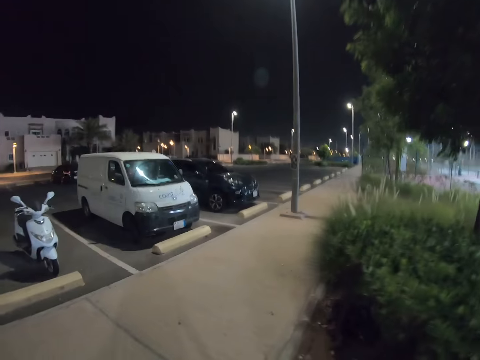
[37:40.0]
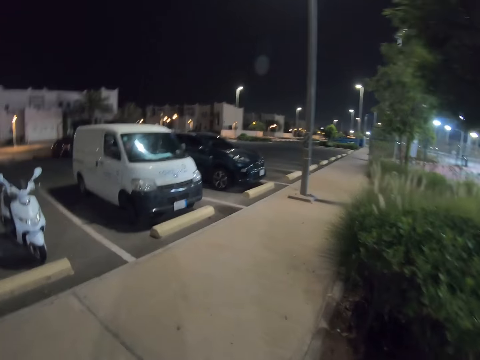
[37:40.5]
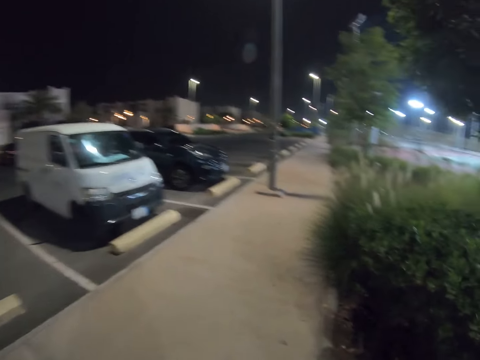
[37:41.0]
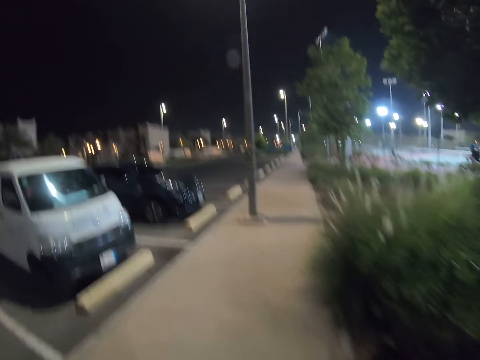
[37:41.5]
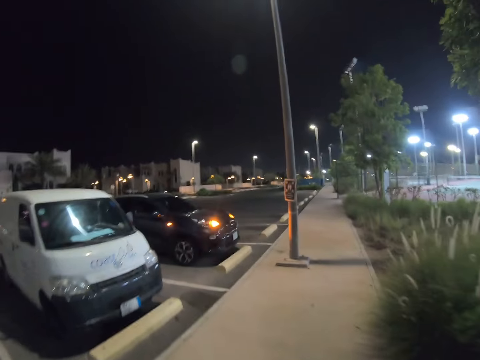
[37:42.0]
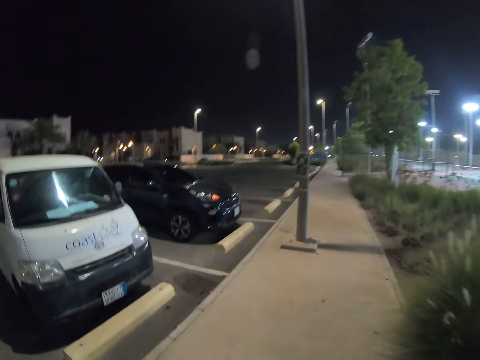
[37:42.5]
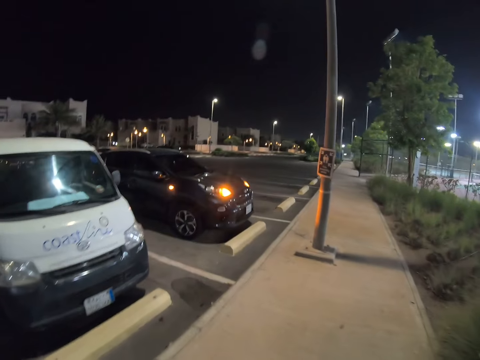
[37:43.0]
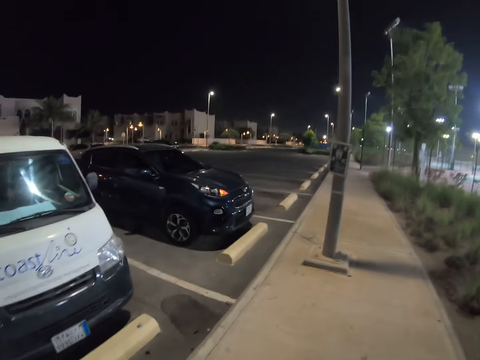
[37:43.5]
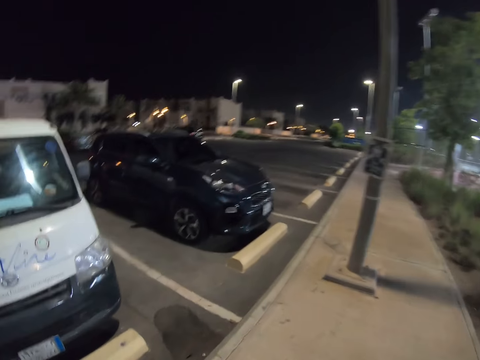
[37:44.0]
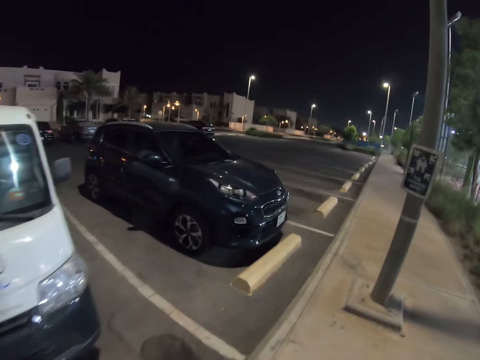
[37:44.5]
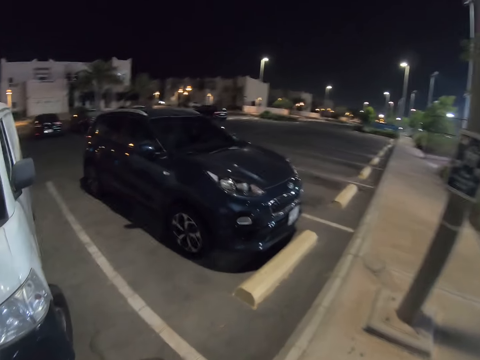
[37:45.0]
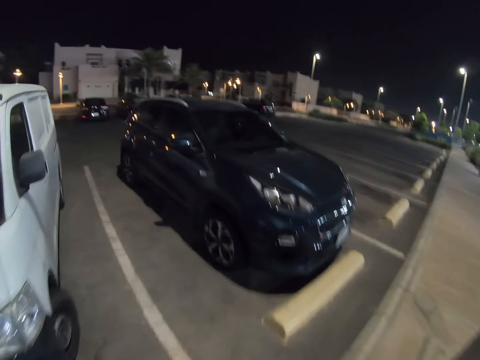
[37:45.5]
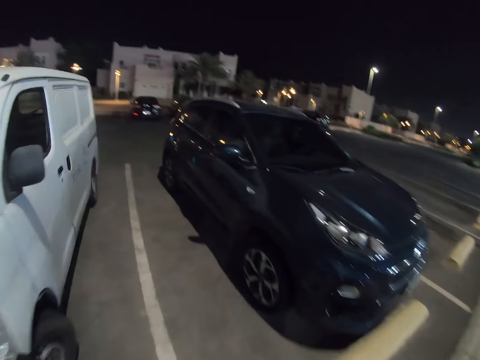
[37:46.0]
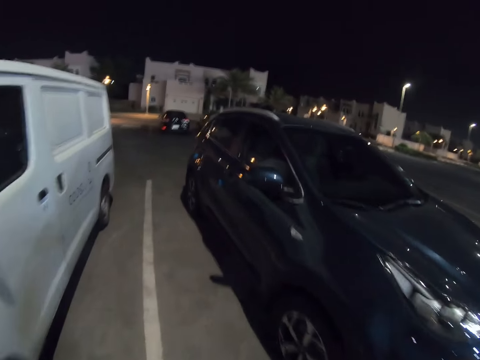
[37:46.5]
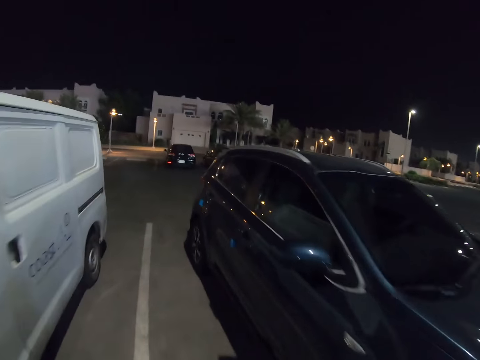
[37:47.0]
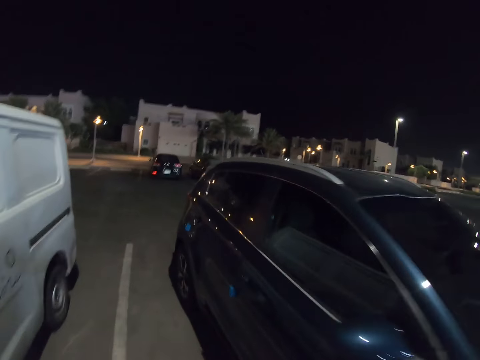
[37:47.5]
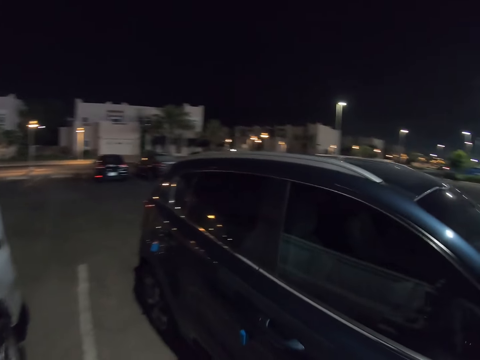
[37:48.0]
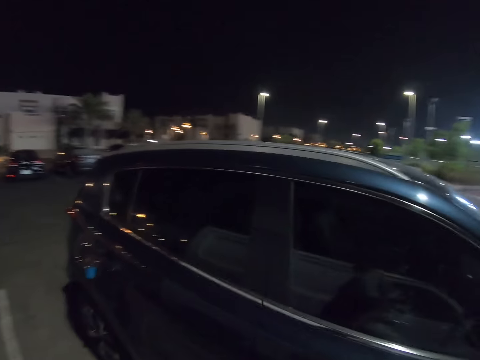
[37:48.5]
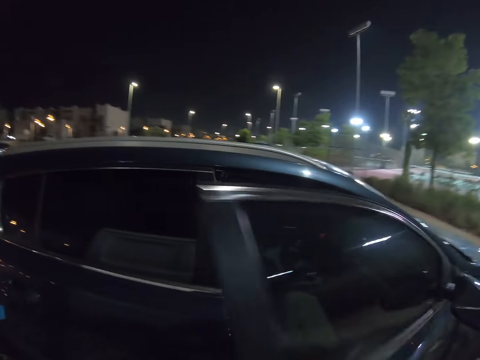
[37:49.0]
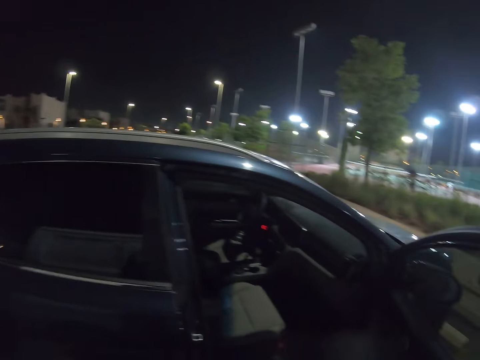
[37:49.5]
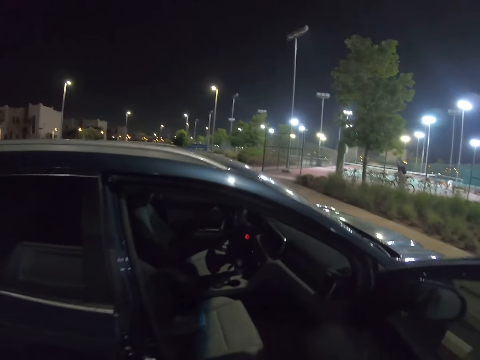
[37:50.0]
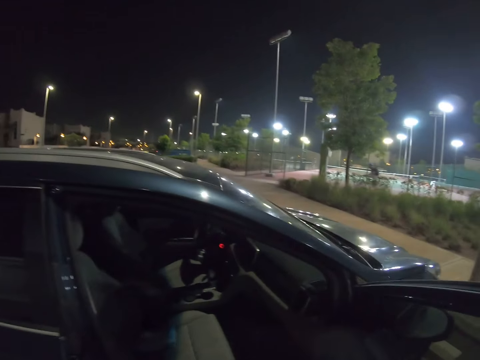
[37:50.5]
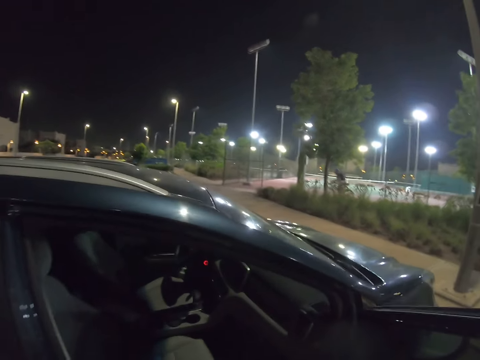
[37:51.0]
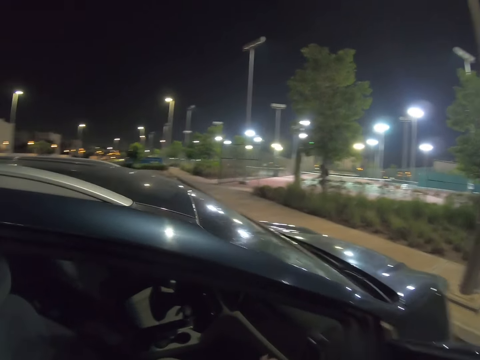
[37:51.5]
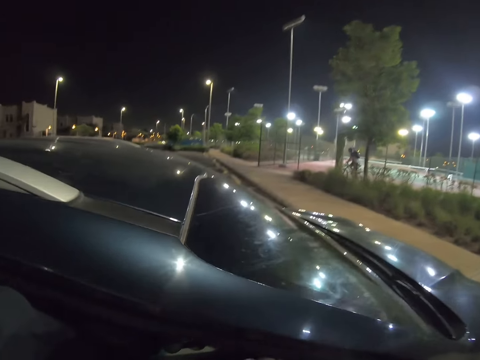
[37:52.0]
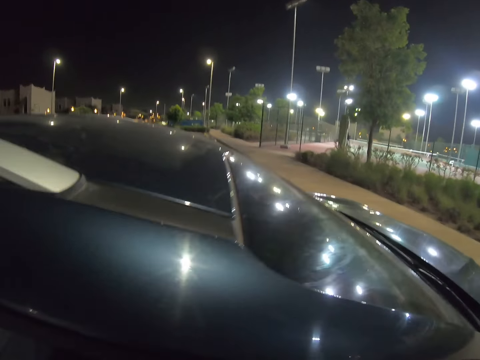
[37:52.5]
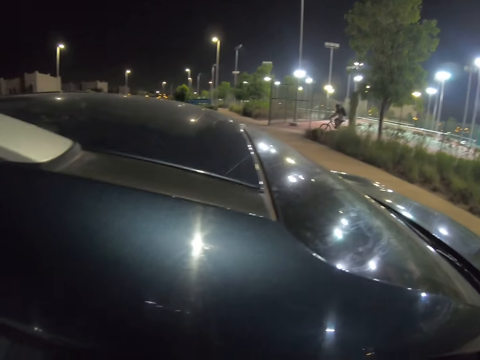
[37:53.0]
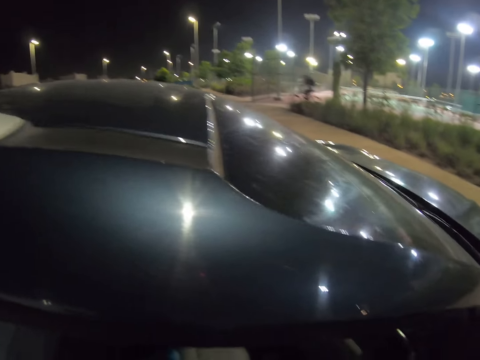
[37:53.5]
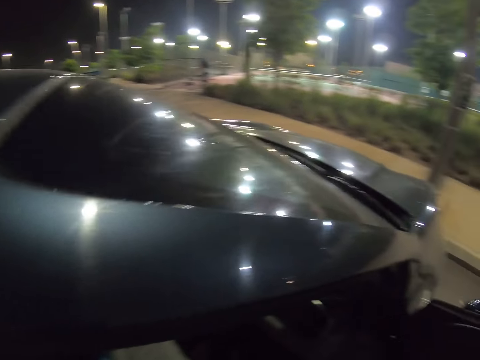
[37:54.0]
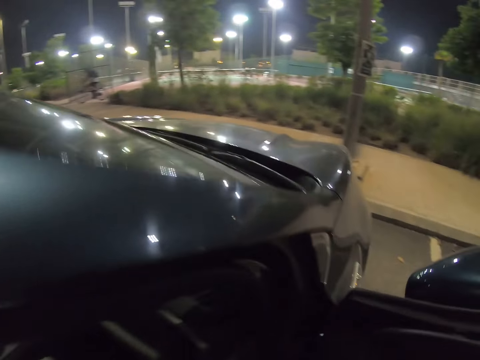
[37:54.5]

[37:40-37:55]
The camera wearer opens the car door.

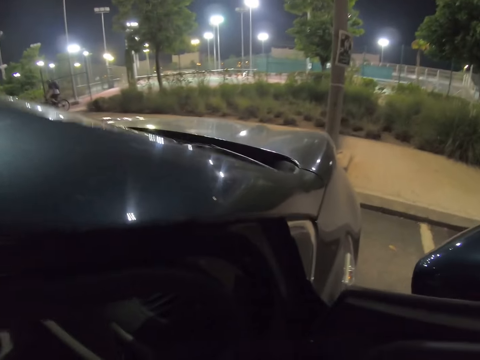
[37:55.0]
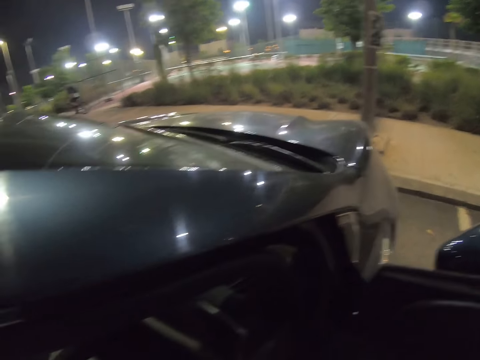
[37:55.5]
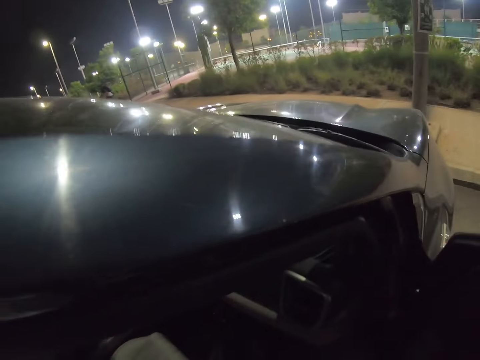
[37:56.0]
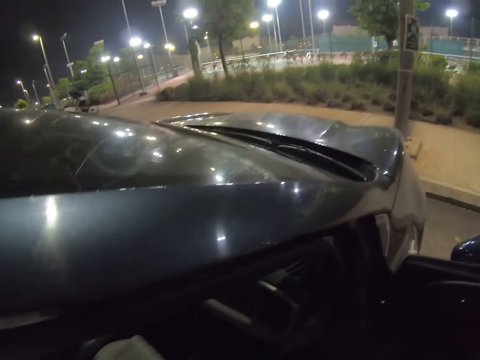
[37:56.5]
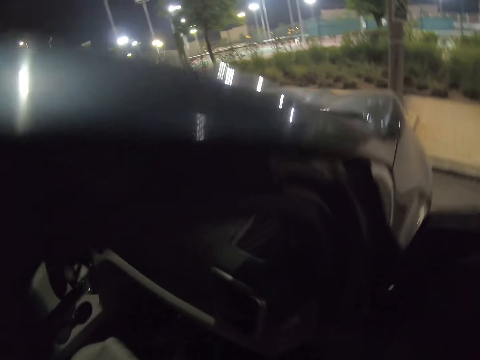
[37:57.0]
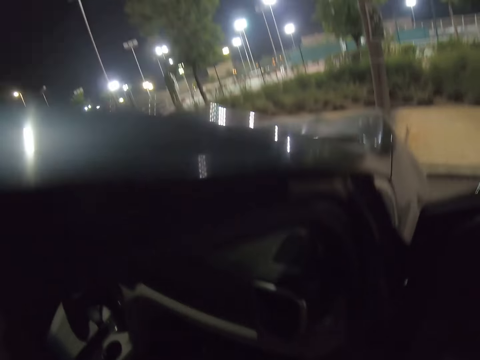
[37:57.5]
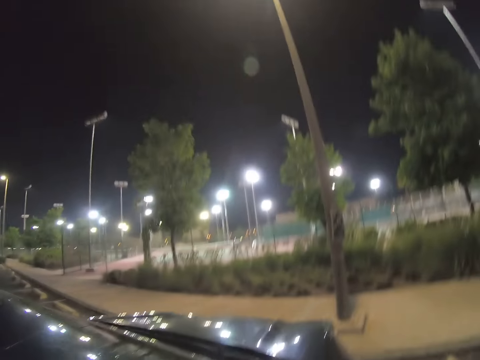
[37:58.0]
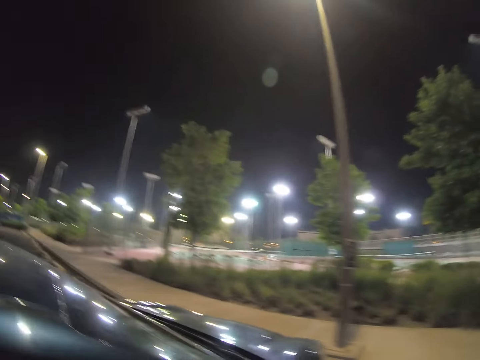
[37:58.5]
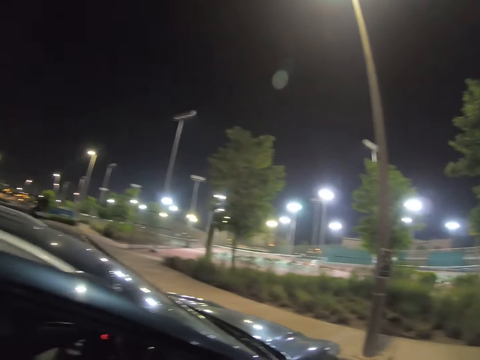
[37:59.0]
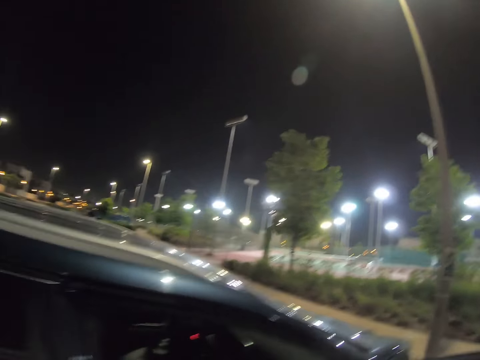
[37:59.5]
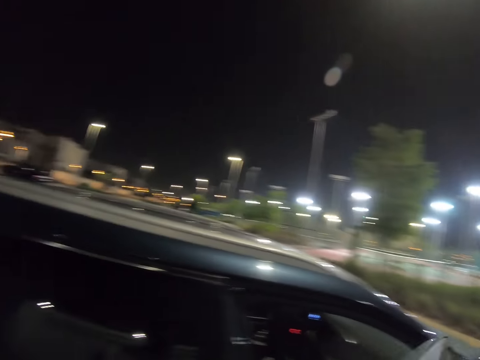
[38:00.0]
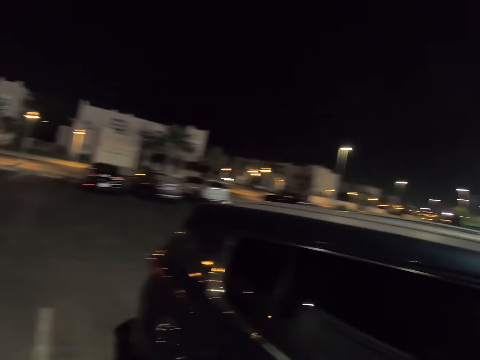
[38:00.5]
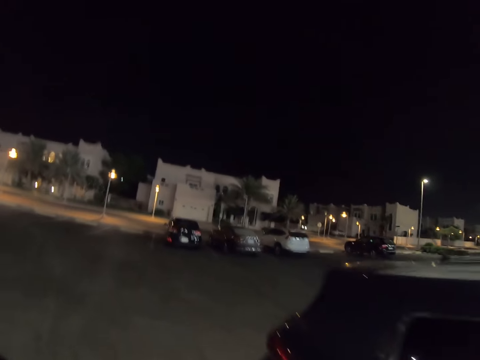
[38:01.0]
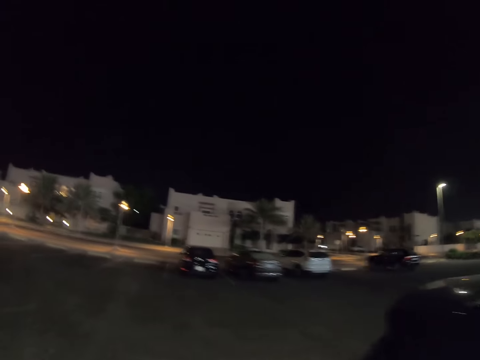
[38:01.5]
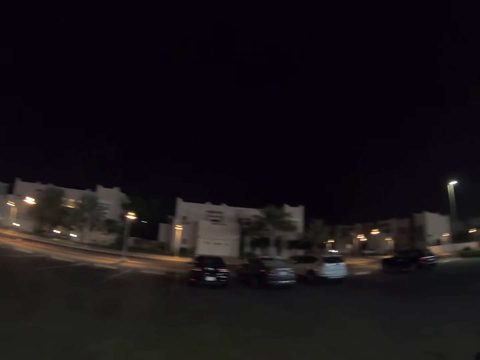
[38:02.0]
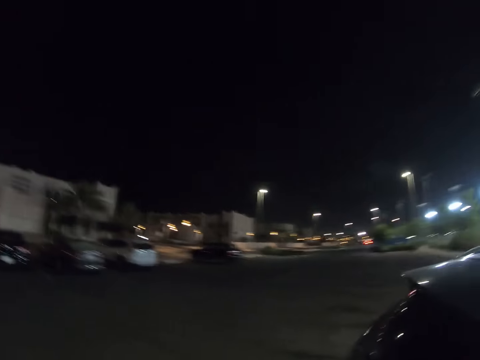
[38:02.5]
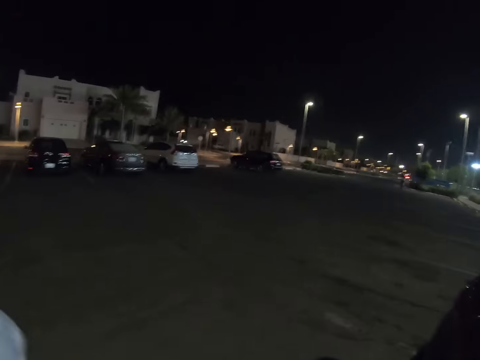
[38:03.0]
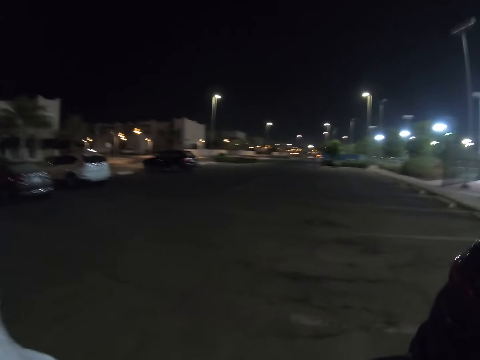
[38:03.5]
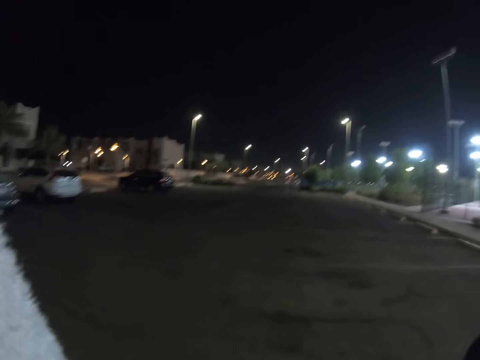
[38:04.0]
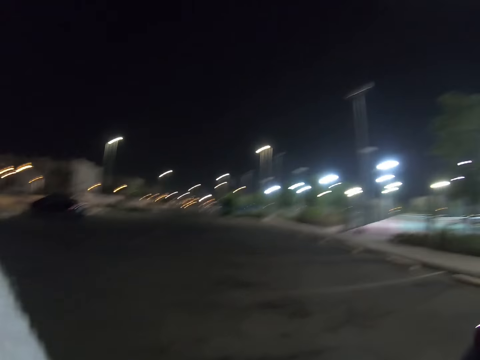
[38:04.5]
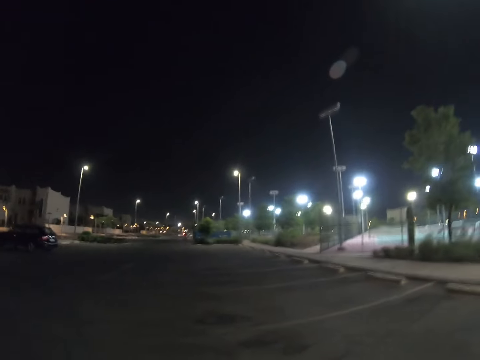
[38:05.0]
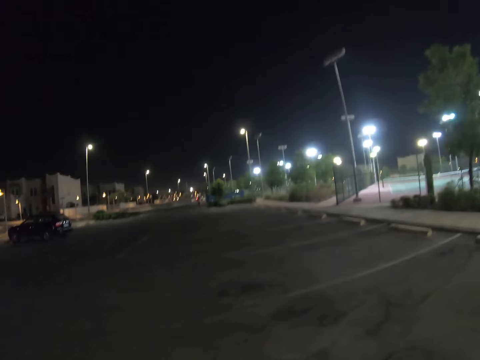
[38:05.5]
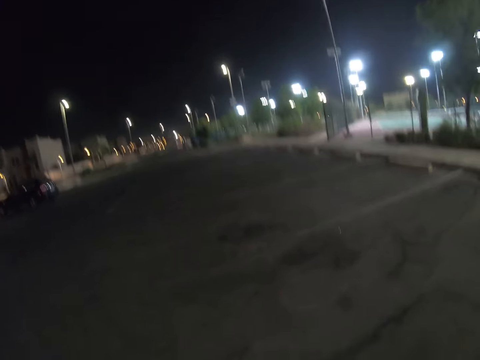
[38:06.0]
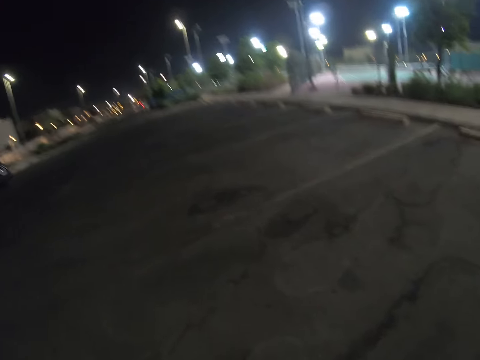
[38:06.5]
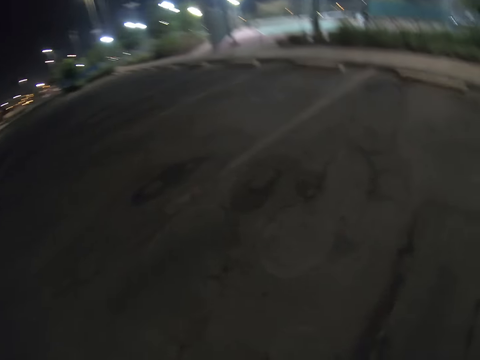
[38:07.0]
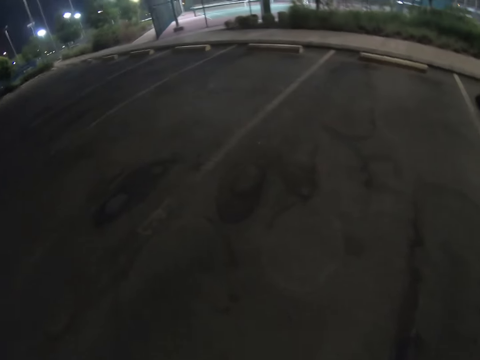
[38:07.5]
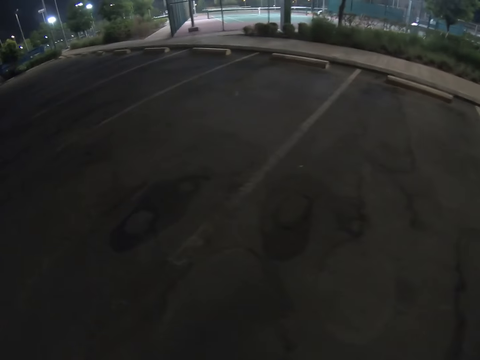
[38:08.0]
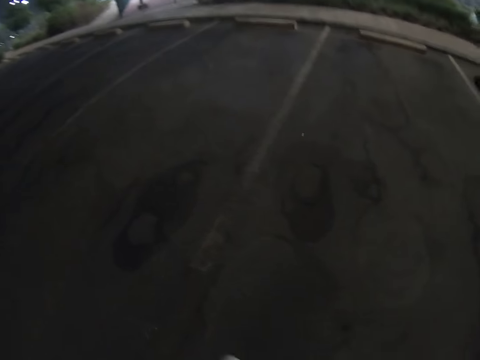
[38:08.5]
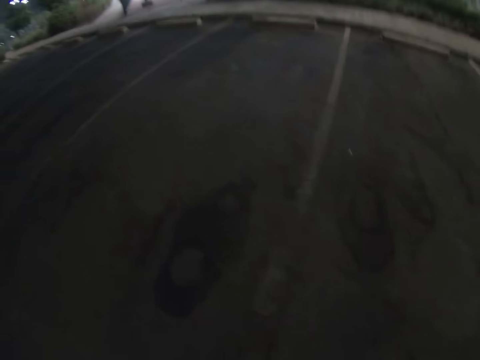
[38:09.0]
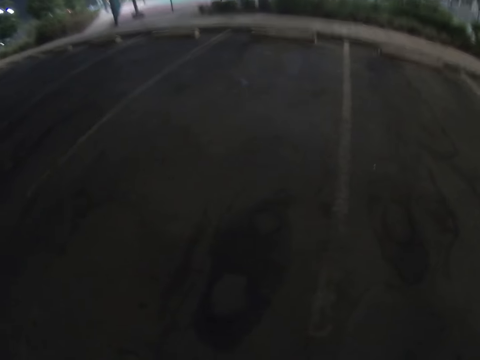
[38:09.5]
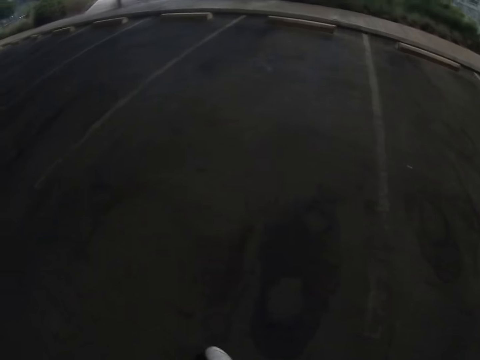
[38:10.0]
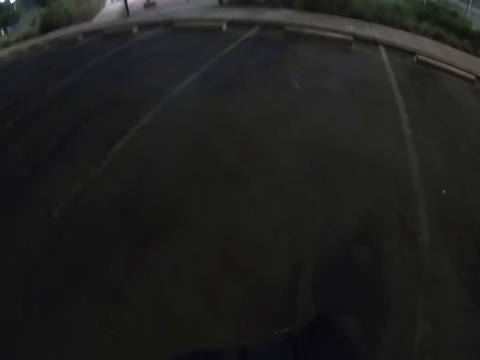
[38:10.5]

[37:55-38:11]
The camera wearer moves closer to the car. They close the door. They walk away from the car on the streets.
